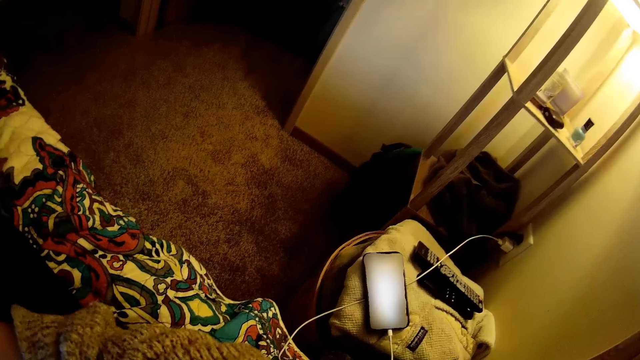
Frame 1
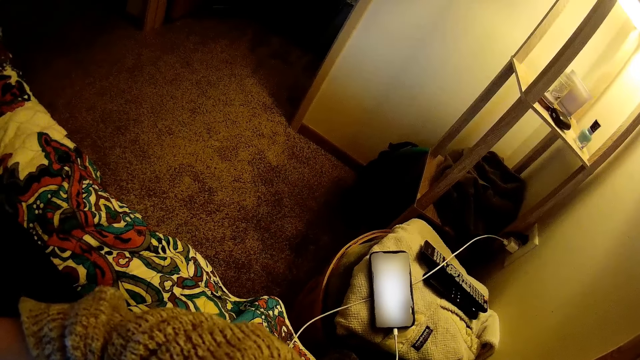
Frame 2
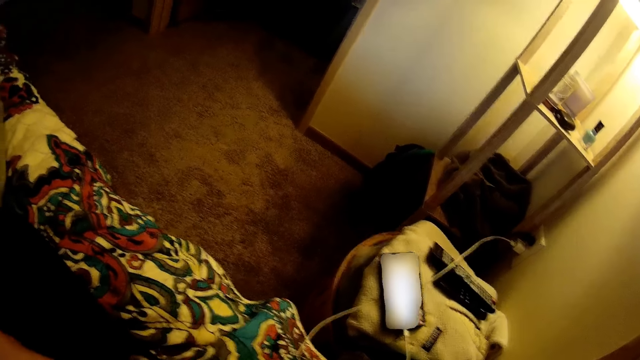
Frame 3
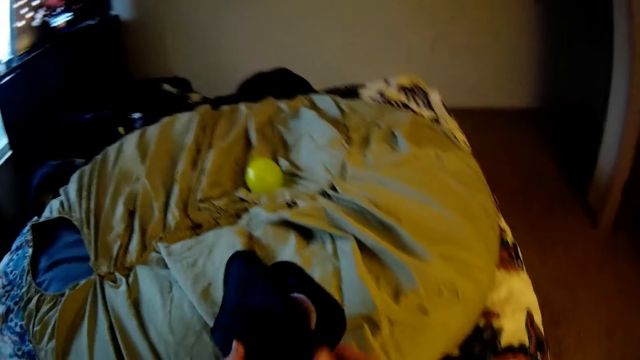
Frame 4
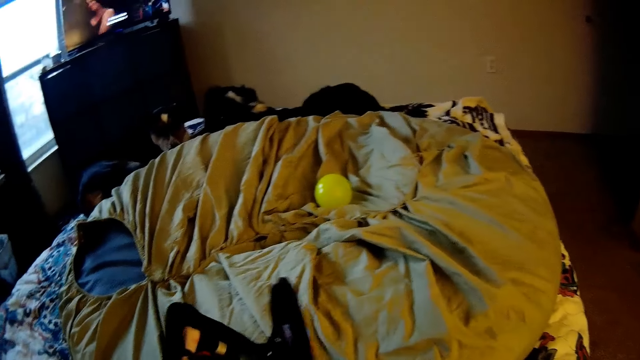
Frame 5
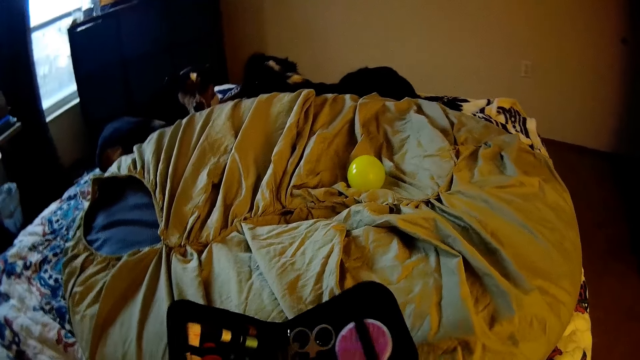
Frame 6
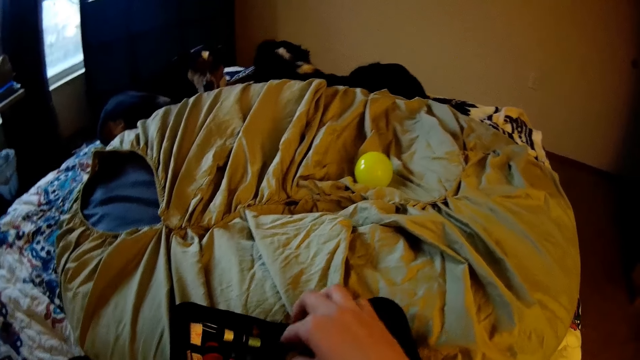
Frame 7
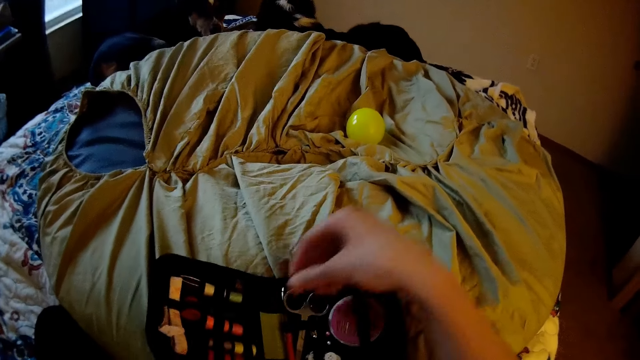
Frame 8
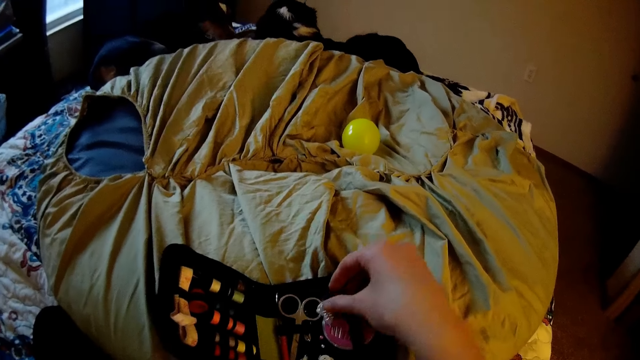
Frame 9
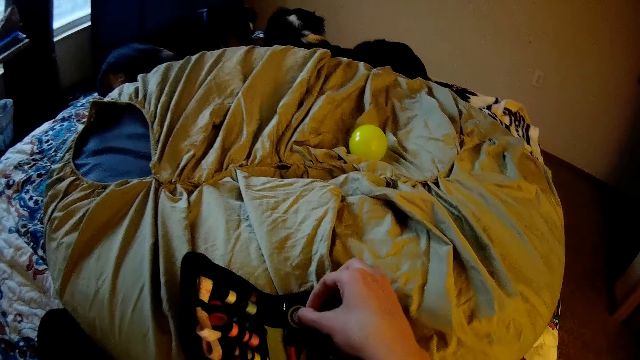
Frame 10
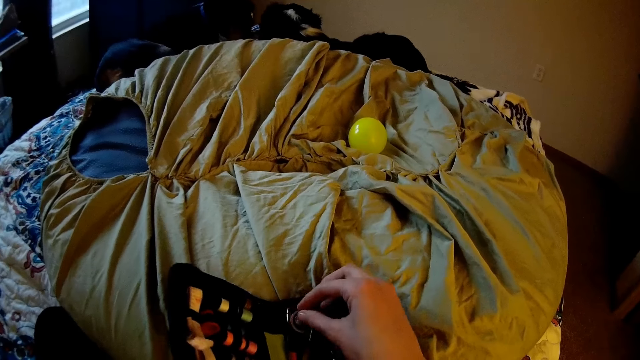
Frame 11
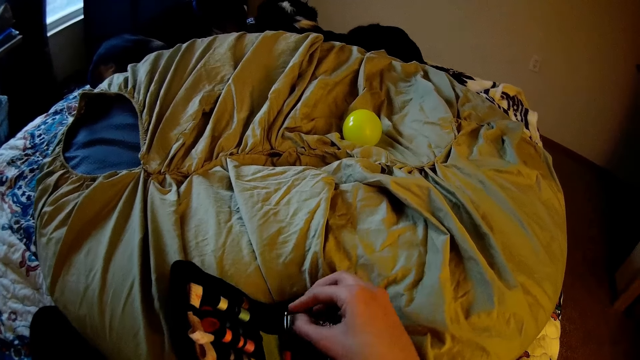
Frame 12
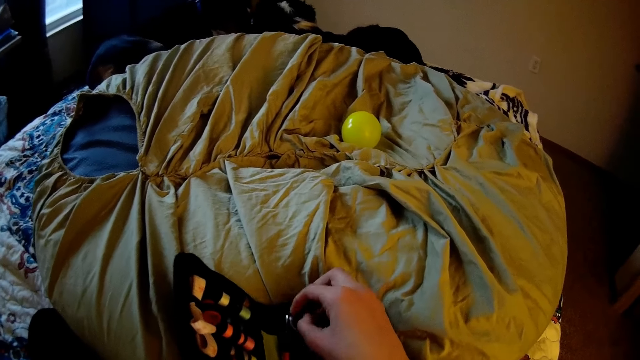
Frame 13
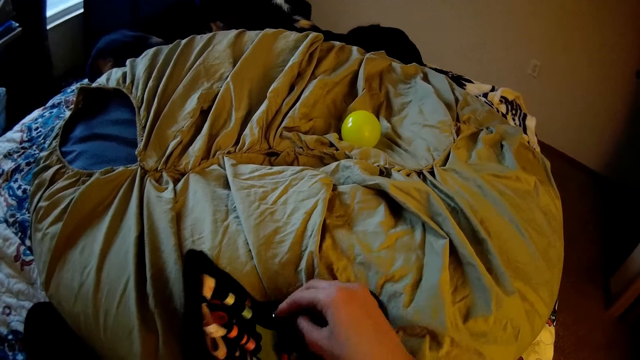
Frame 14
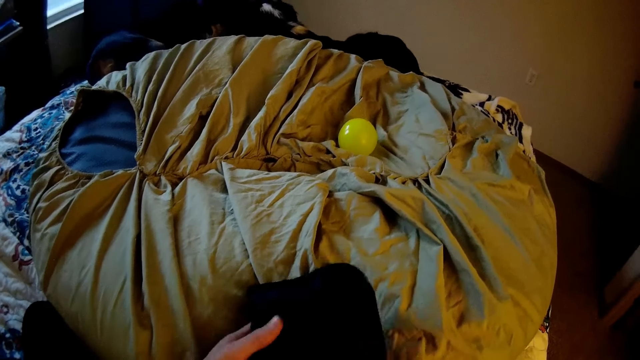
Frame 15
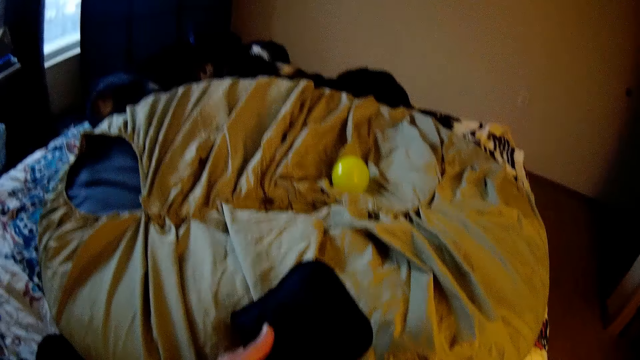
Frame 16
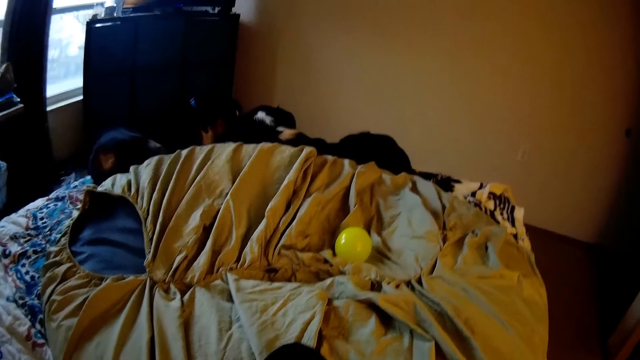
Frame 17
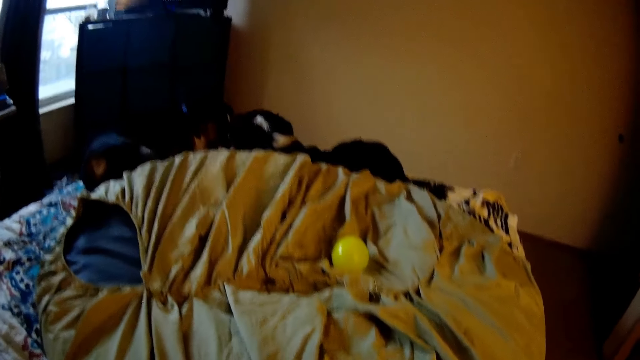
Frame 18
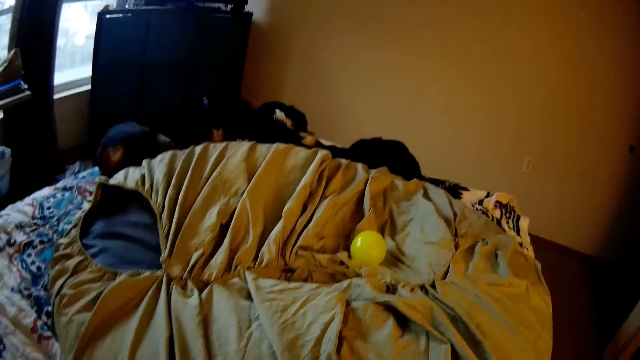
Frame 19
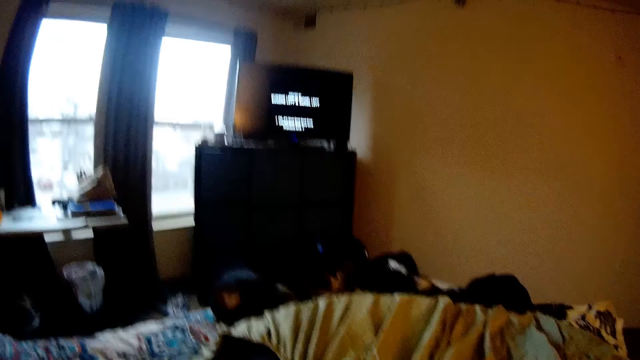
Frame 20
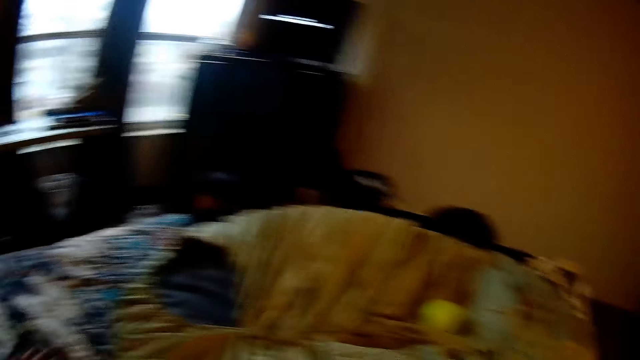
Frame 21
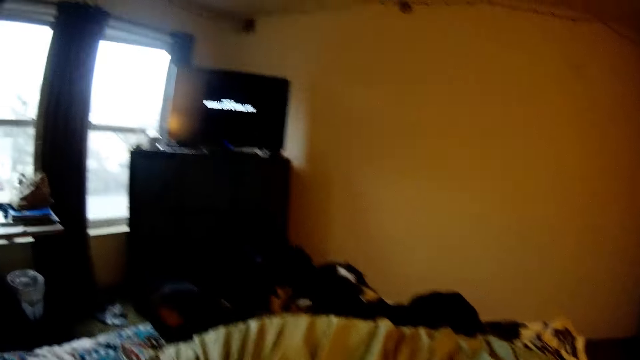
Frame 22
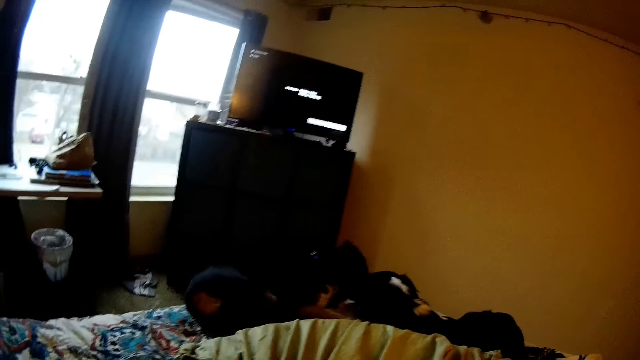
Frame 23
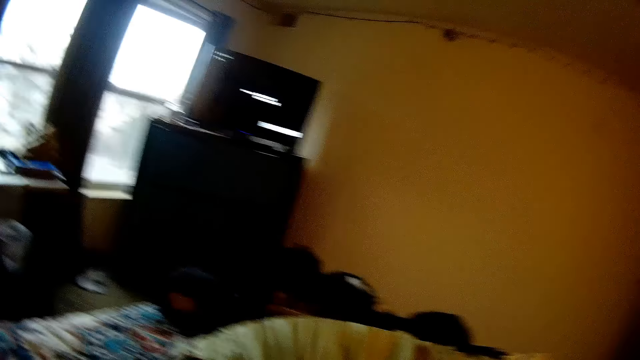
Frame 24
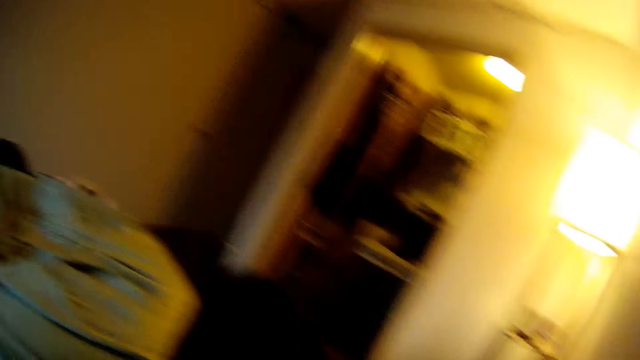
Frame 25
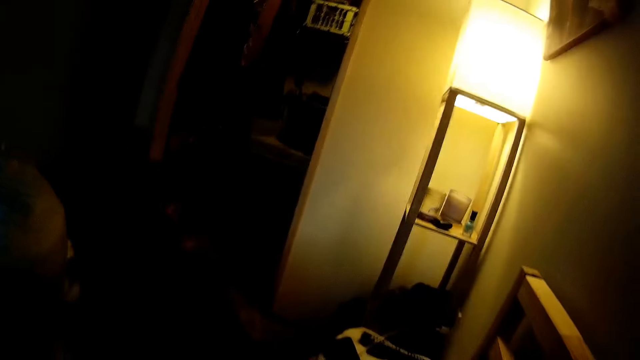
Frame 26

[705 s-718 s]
The camera wearer looks at the phone. They fold the hand needle pack. They pick up a bobbin in the hand needle pack. They pick up a bobbin in the hand needle pack again. They adjust the scissors in the hand needle pack. They close the hand needle pack. They drop the hand needle pack on the bed. They look around. They watch television.

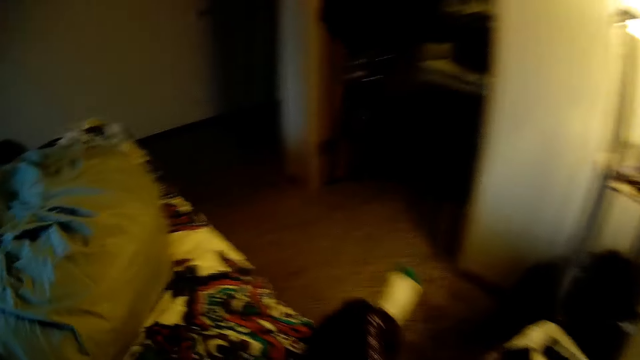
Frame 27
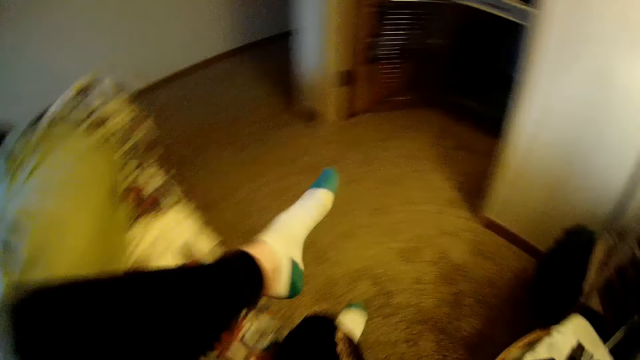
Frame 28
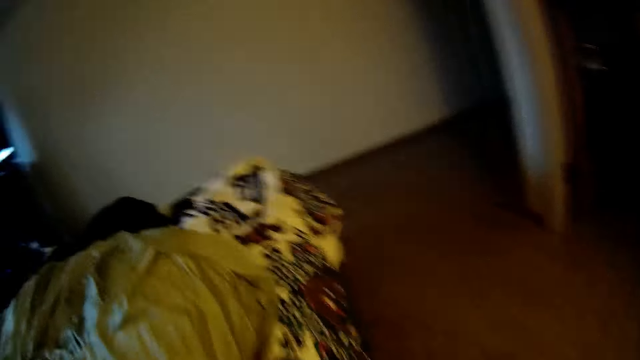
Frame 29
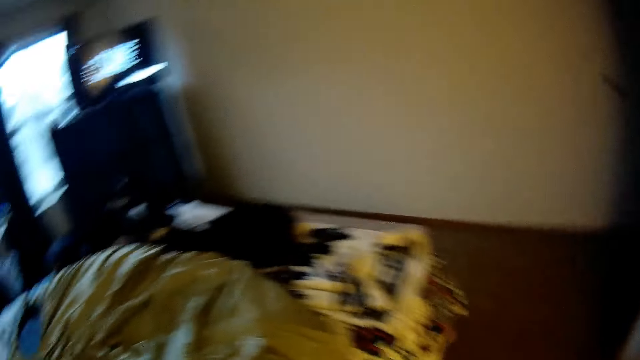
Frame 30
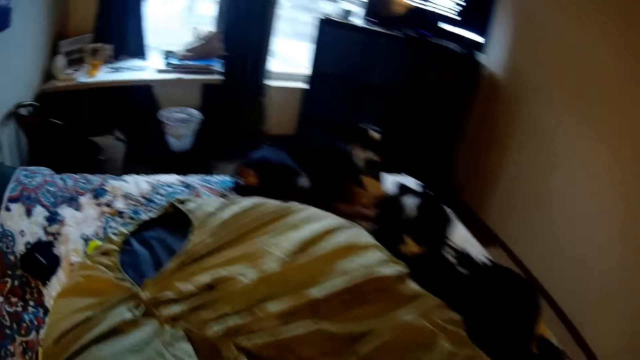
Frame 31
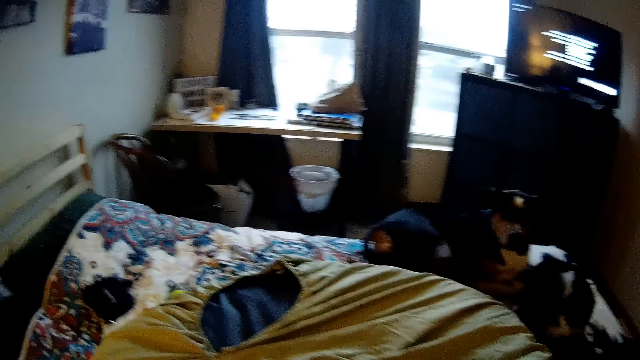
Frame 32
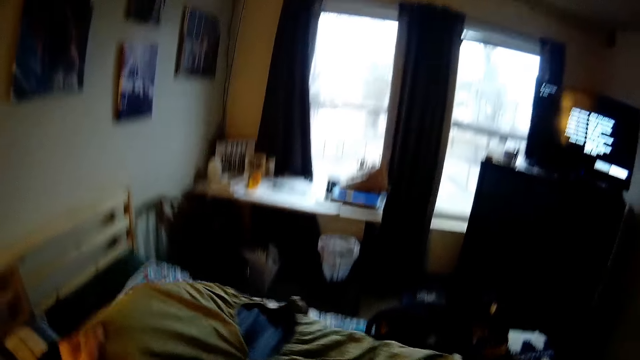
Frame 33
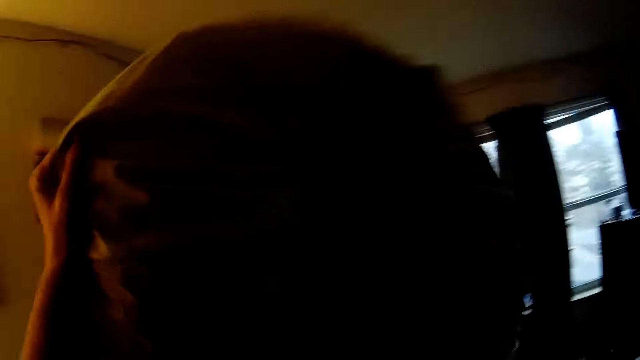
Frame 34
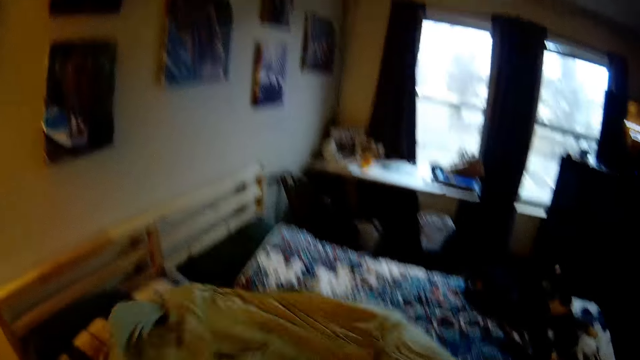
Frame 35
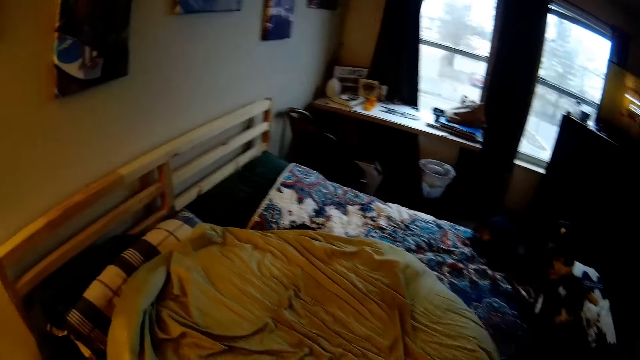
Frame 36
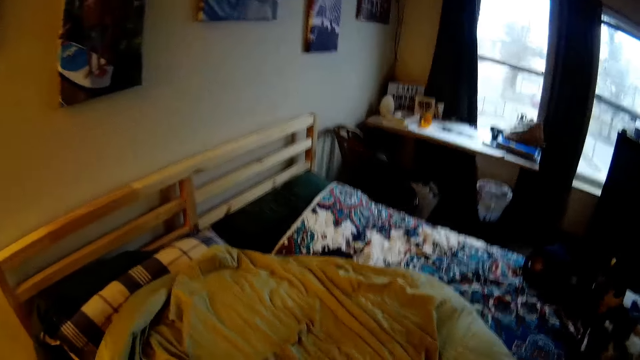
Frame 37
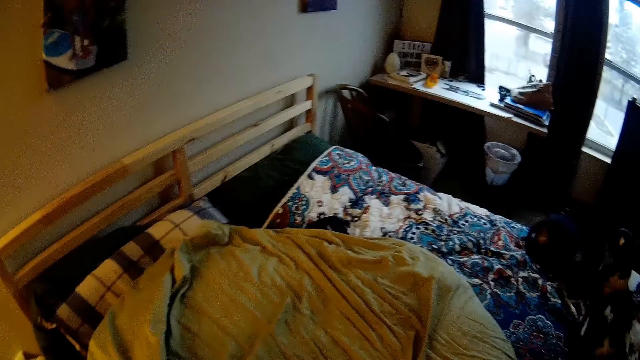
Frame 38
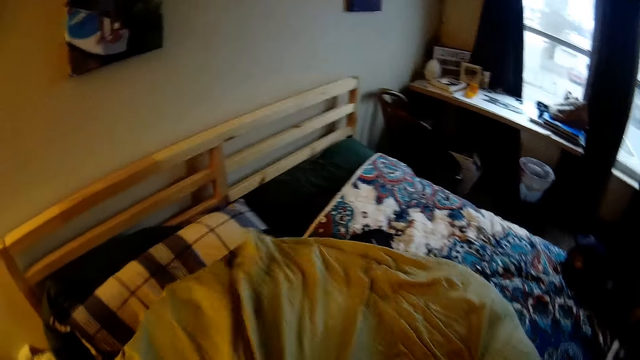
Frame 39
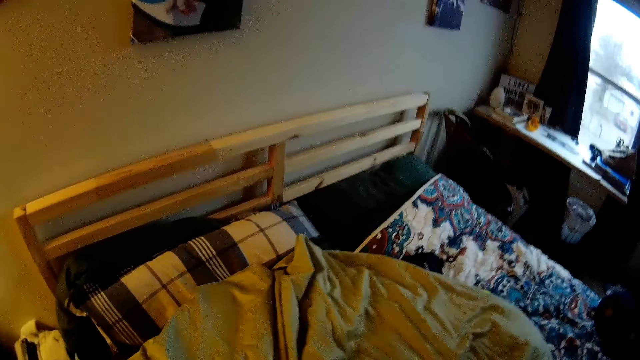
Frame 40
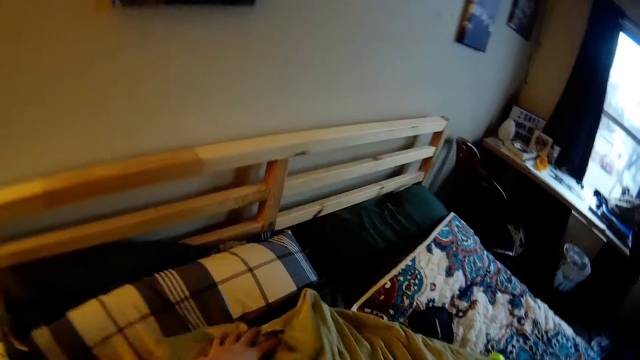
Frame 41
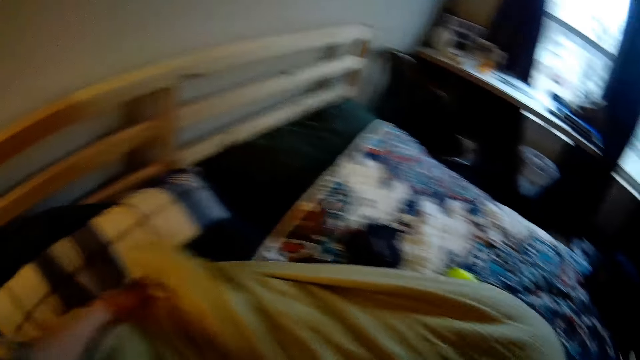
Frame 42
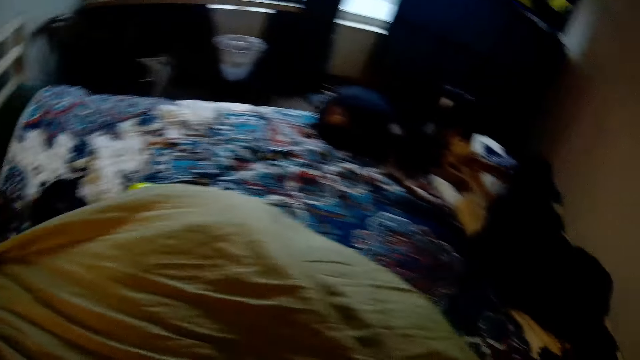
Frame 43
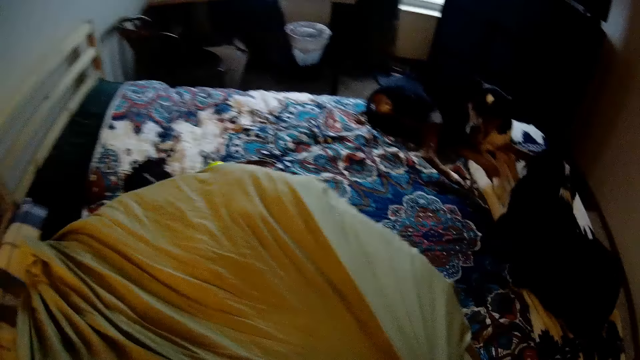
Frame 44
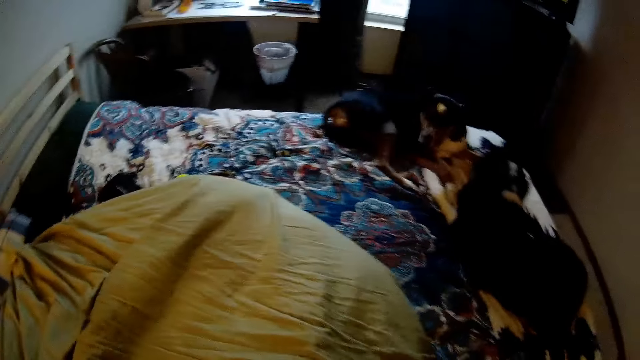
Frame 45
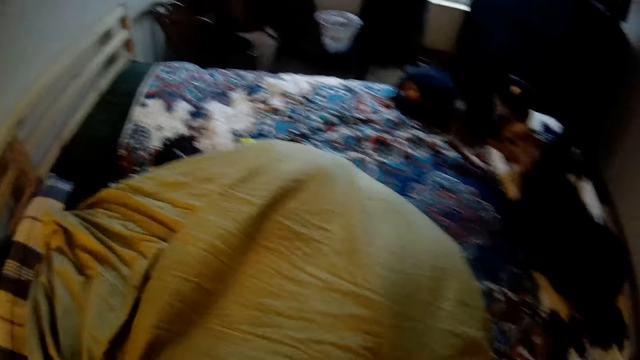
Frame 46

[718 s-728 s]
The camera wearer steps down from the bed. They flip the floor pillow on the bed with hands, carry the pillow, and adjust the floor pillow.
